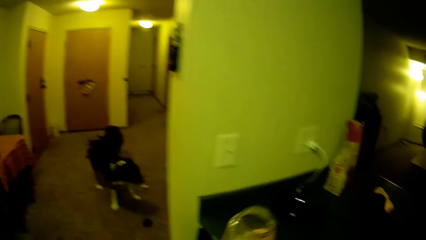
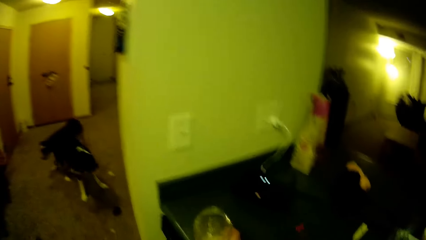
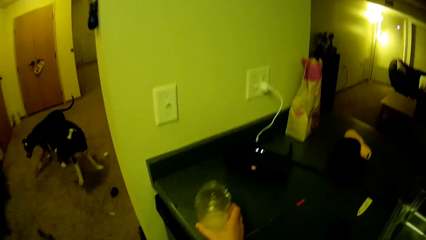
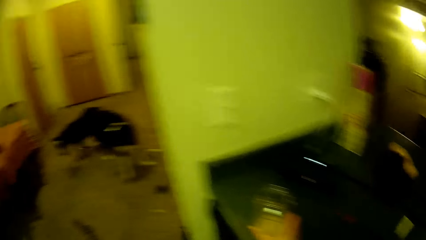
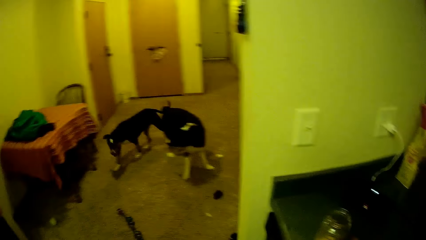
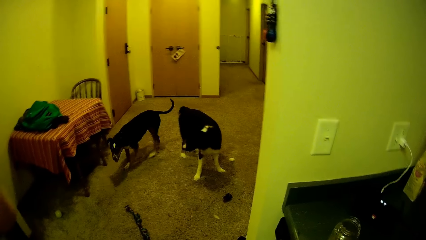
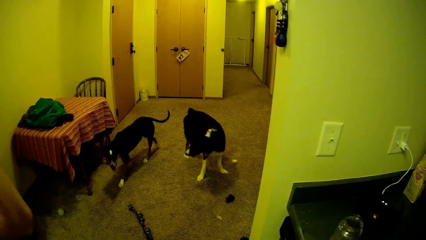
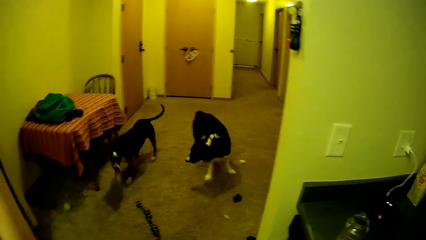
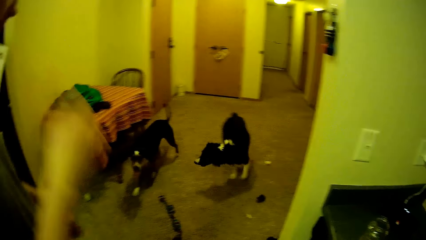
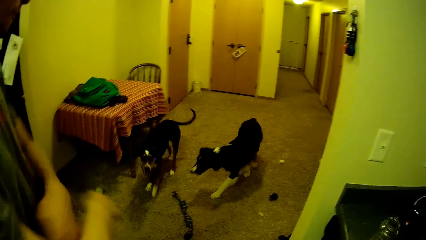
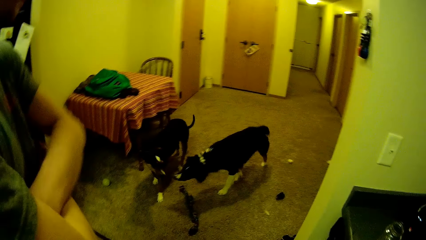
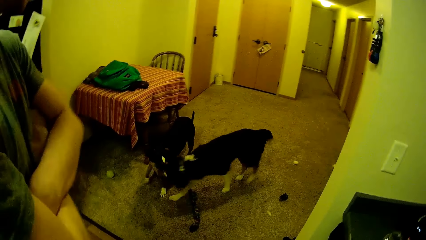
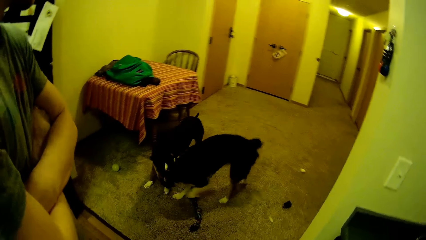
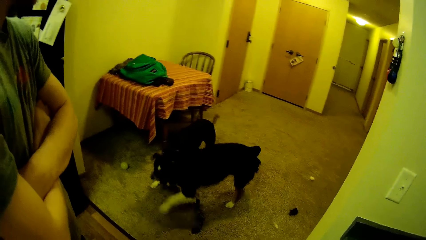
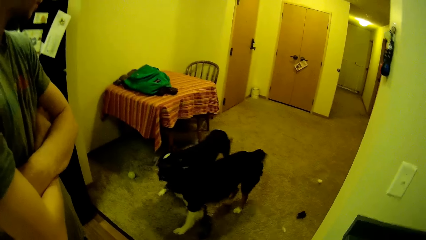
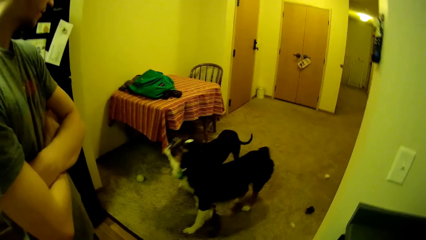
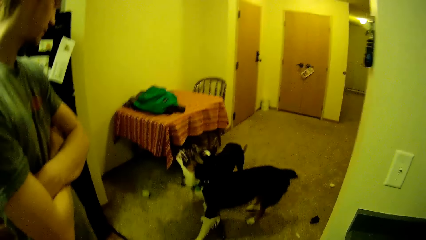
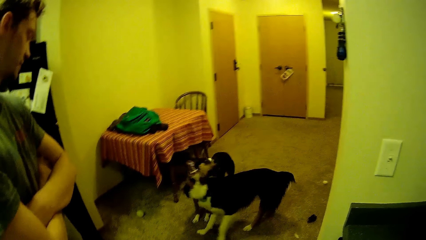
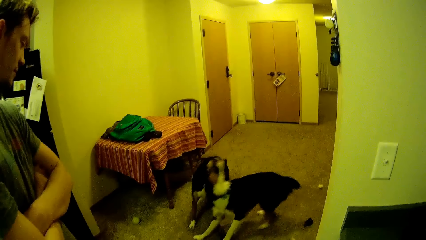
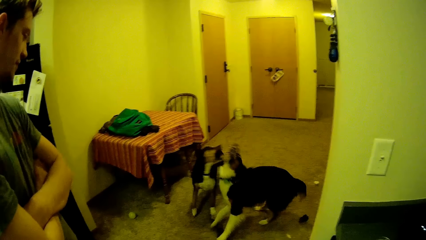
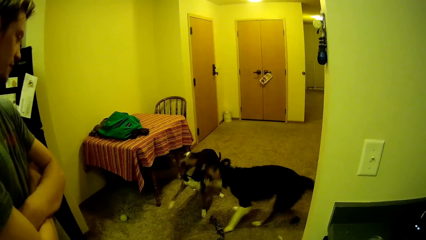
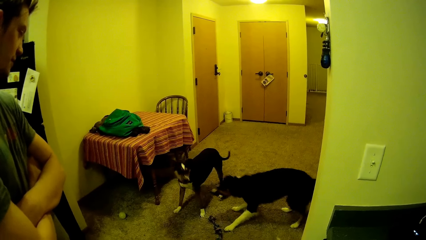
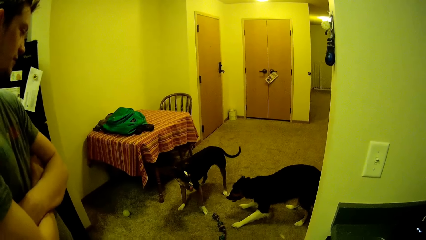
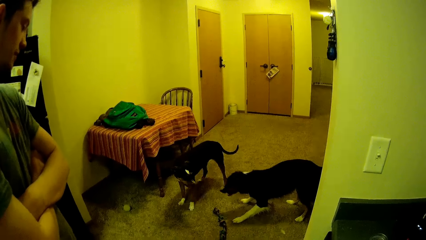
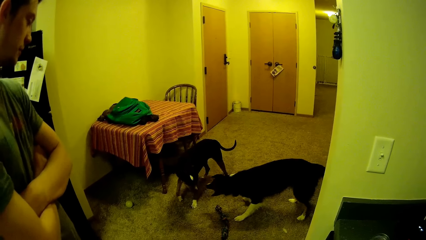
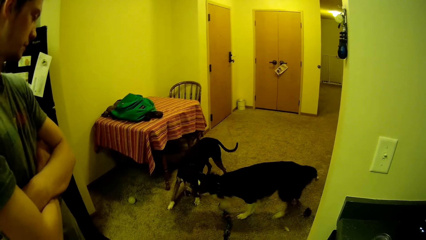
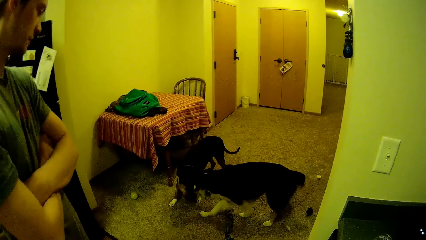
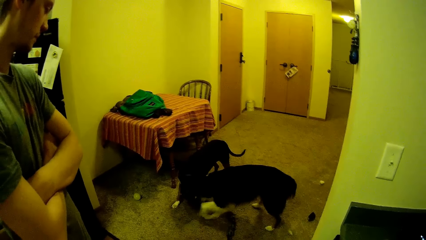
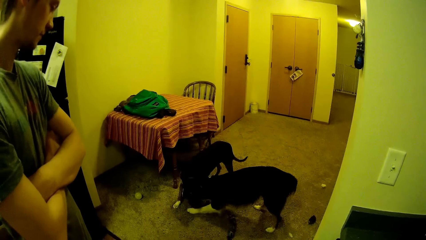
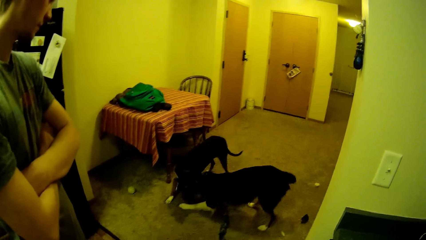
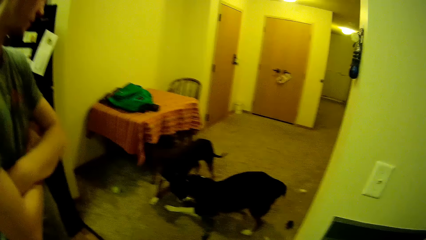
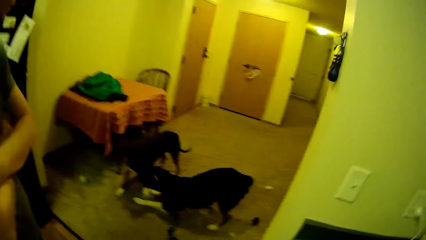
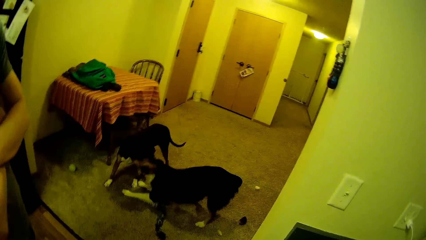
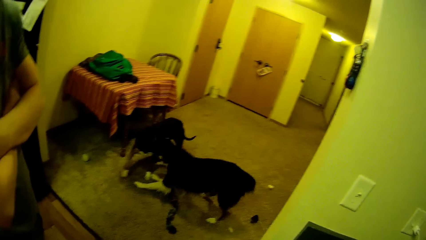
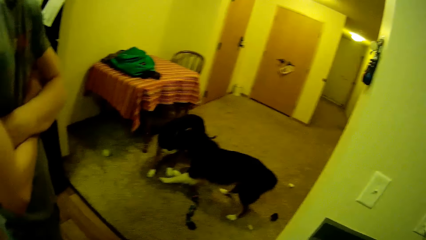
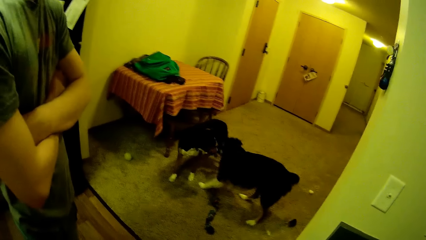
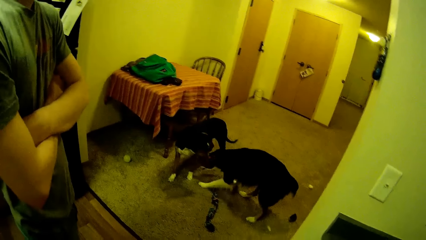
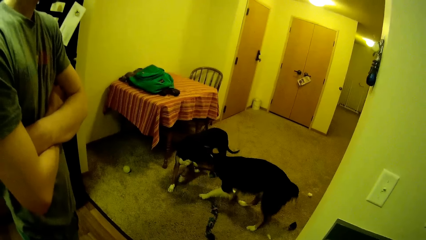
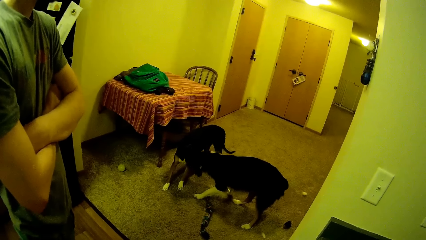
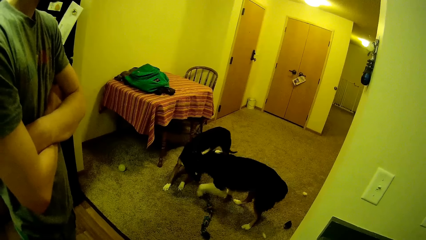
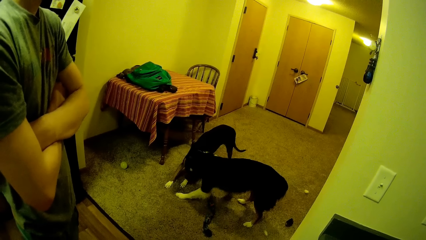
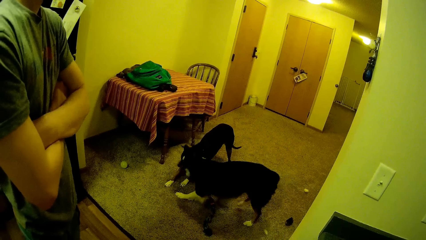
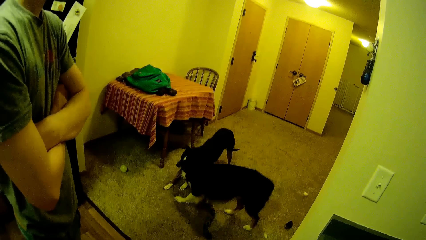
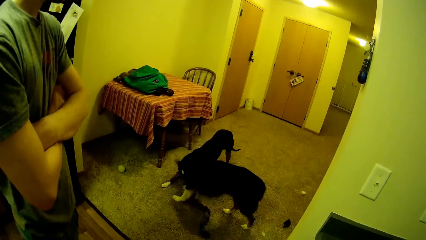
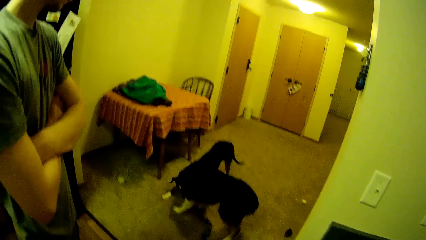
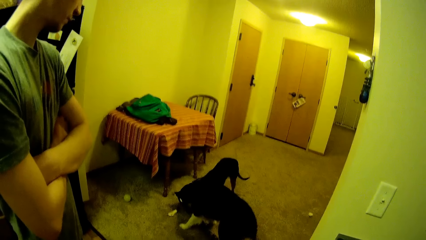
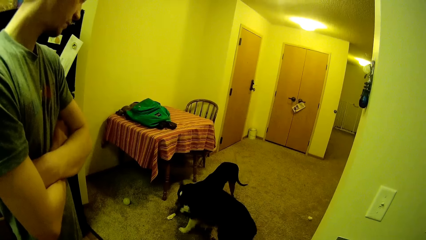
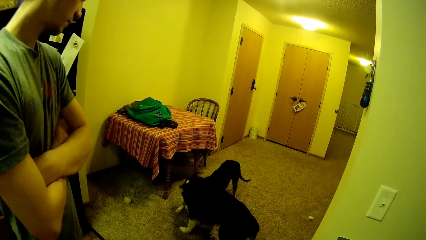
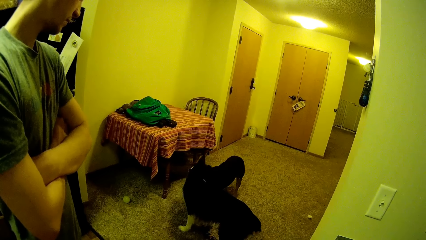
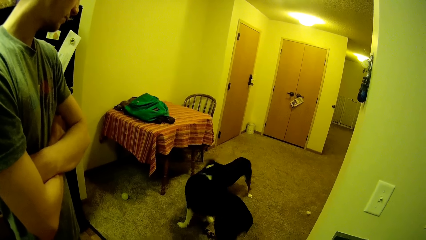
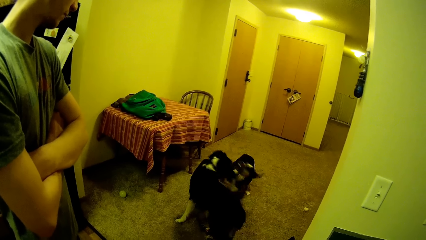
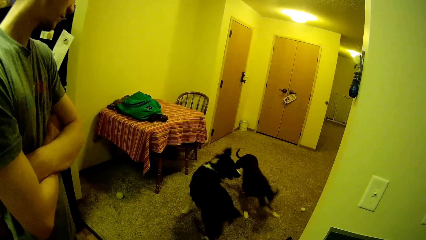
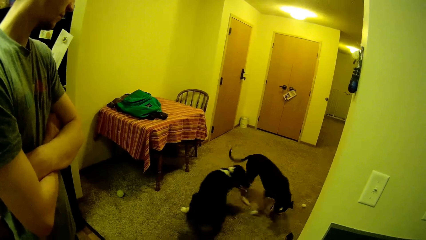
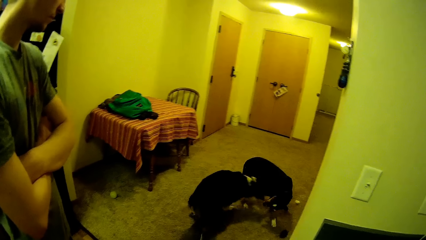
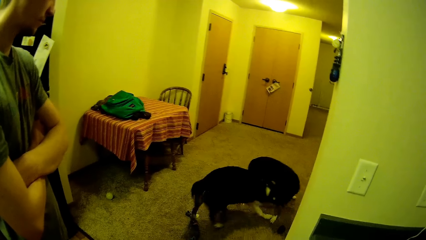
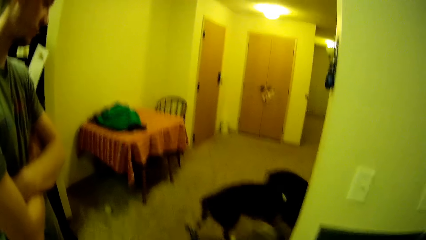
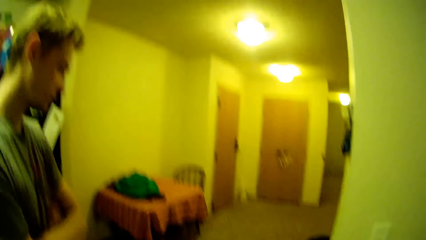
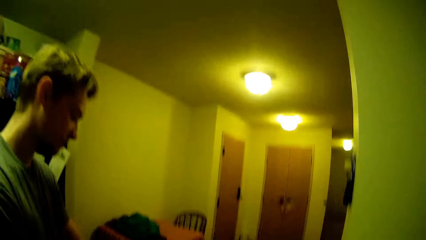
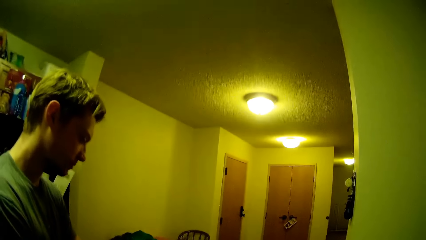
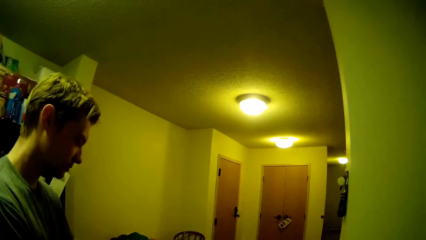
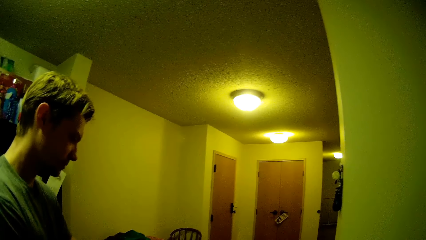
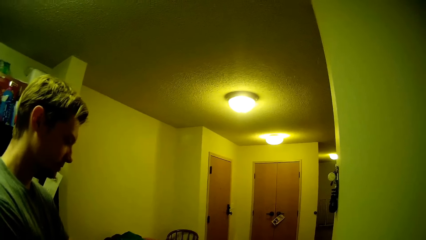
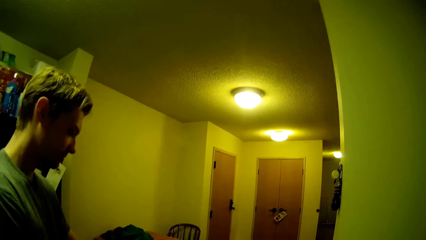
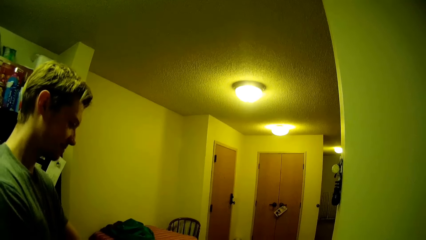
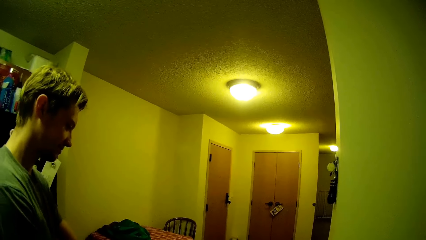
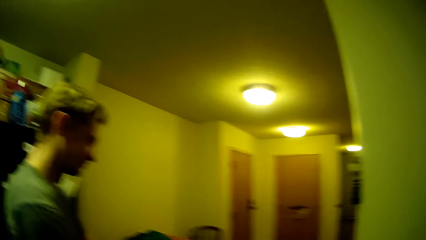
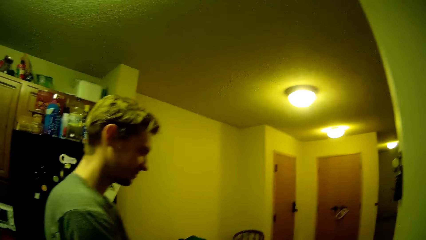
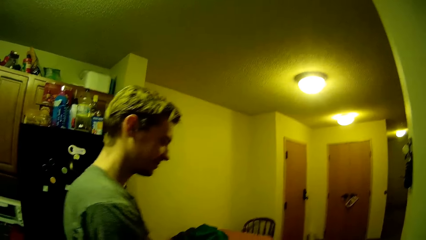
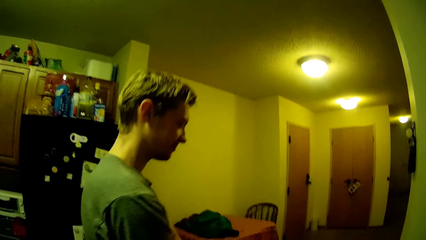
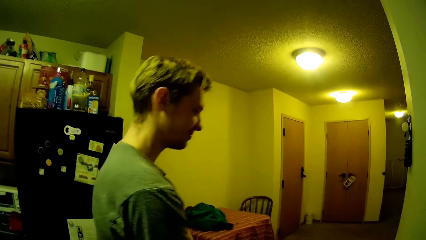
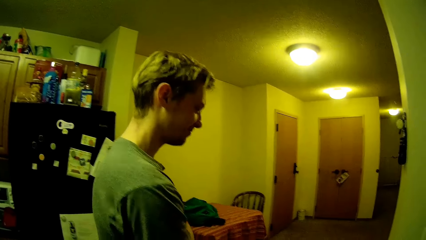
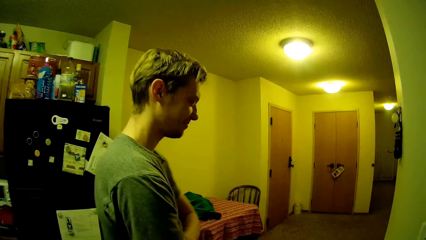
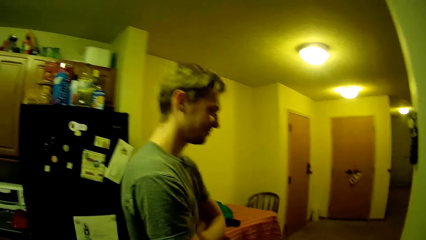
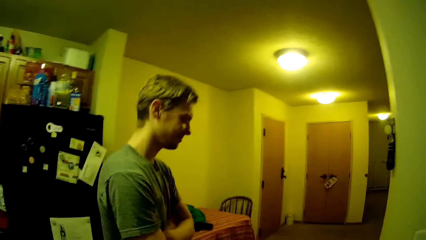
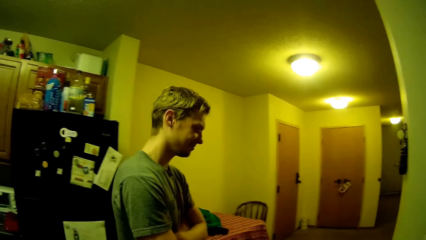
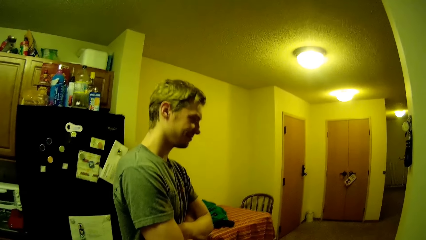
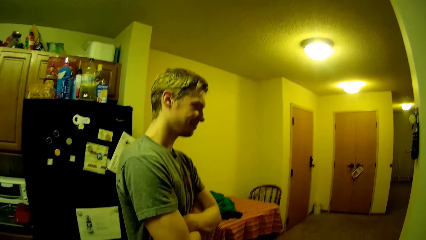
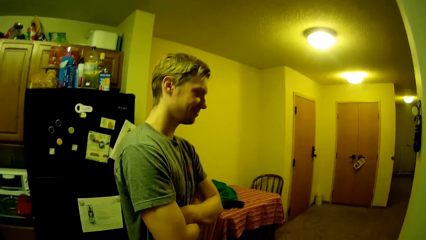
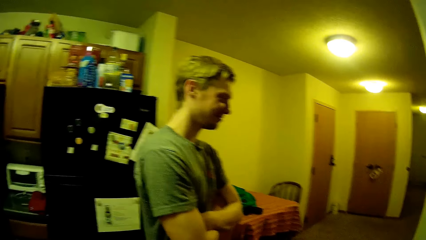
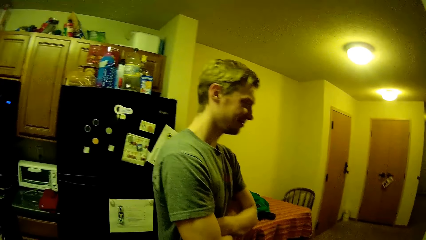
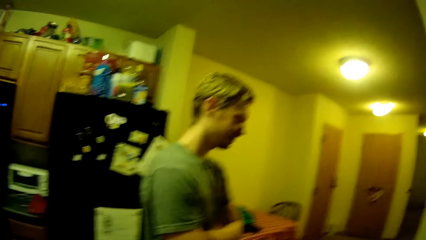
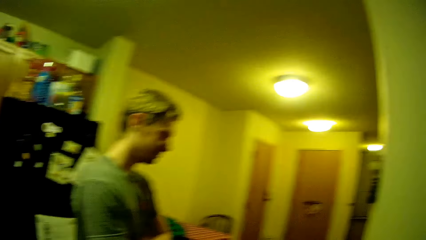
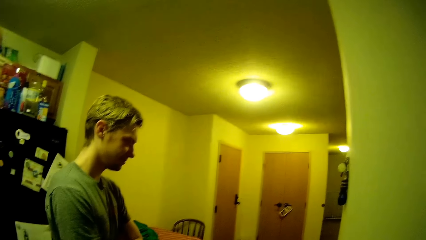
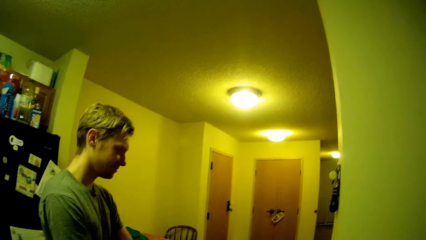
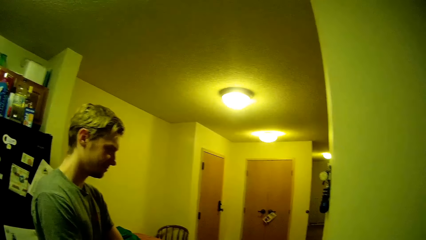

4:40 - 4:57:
A man folds hands. The camera wearer stares on the dogs. The man walks around.
